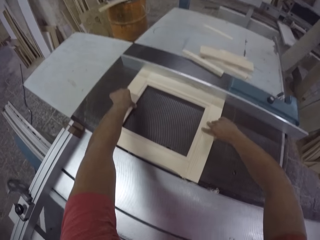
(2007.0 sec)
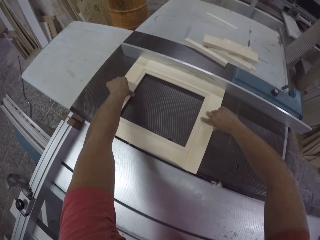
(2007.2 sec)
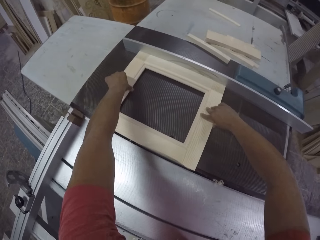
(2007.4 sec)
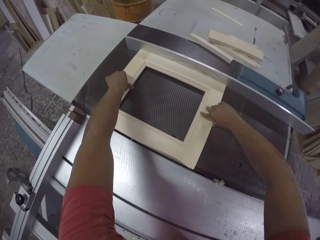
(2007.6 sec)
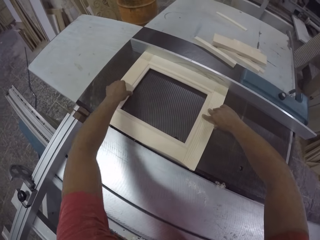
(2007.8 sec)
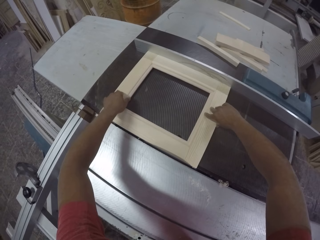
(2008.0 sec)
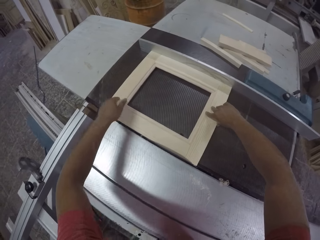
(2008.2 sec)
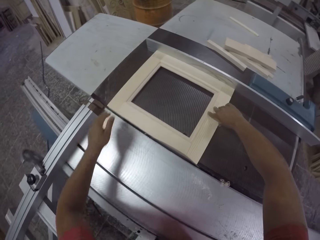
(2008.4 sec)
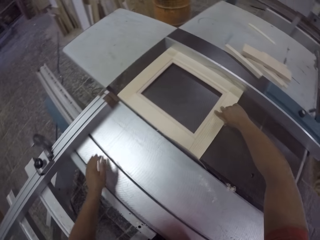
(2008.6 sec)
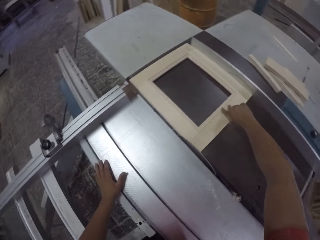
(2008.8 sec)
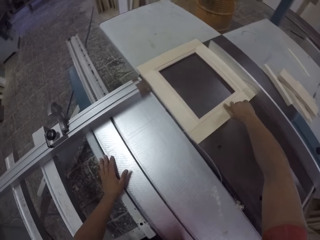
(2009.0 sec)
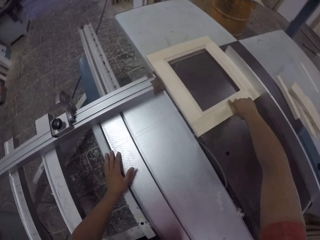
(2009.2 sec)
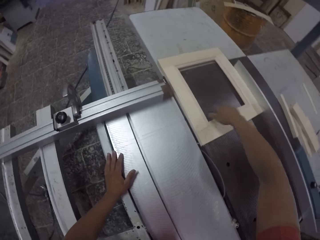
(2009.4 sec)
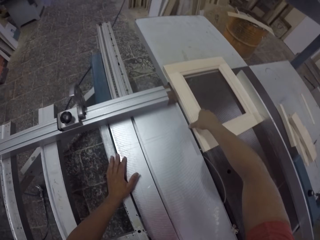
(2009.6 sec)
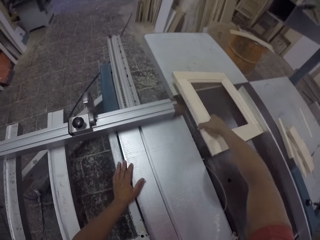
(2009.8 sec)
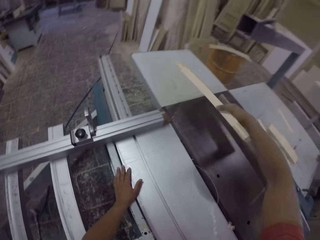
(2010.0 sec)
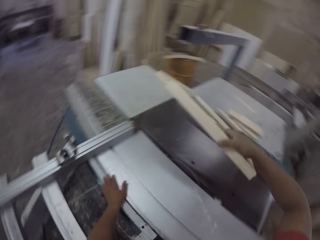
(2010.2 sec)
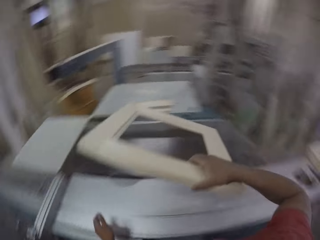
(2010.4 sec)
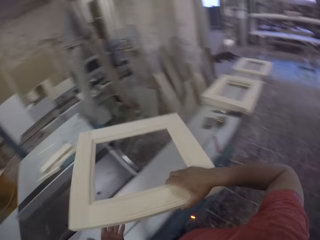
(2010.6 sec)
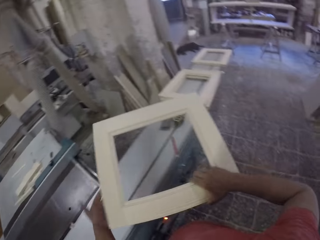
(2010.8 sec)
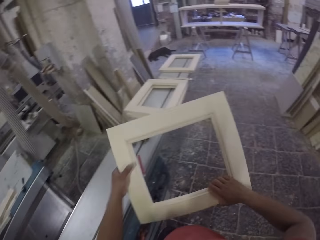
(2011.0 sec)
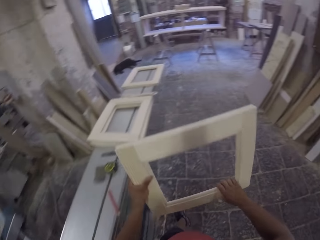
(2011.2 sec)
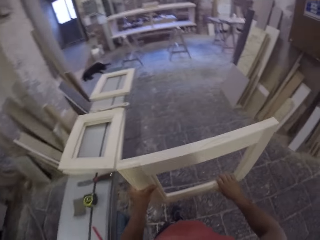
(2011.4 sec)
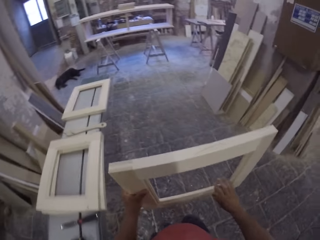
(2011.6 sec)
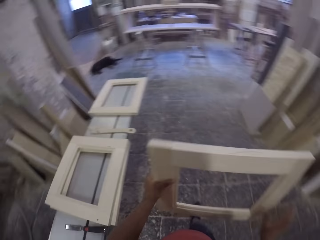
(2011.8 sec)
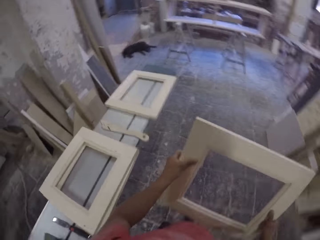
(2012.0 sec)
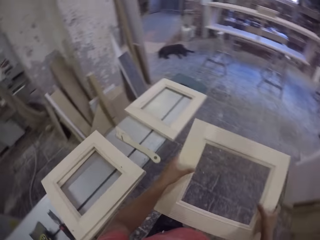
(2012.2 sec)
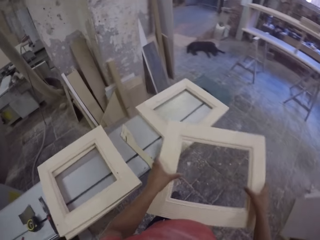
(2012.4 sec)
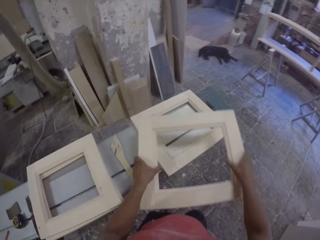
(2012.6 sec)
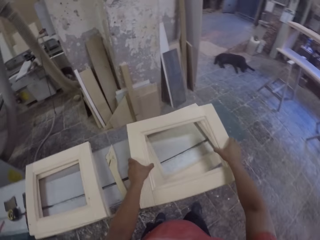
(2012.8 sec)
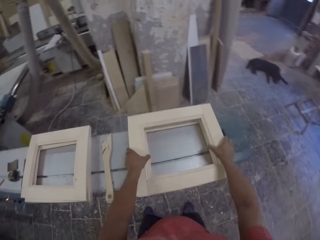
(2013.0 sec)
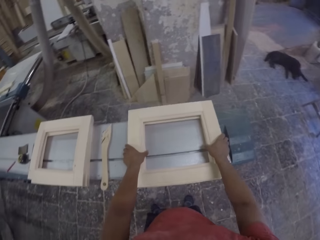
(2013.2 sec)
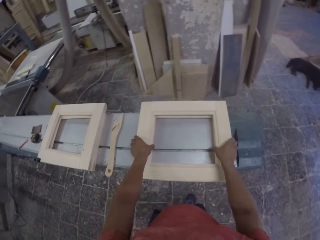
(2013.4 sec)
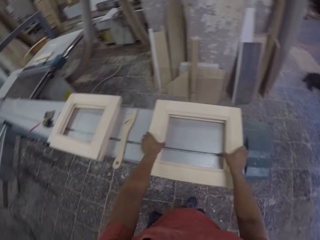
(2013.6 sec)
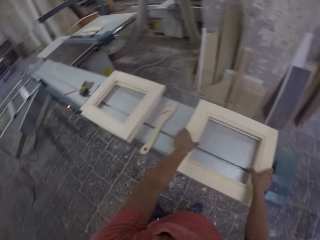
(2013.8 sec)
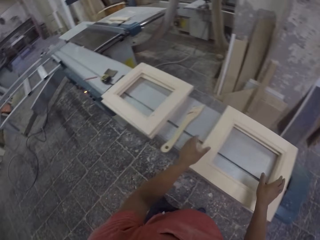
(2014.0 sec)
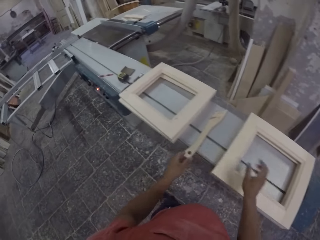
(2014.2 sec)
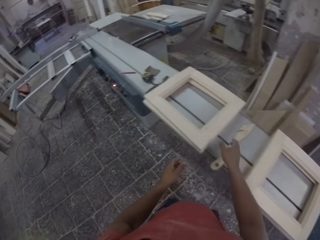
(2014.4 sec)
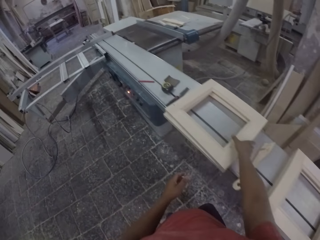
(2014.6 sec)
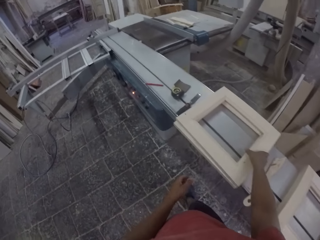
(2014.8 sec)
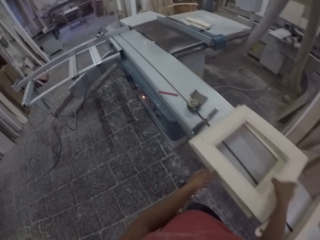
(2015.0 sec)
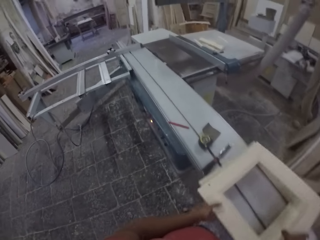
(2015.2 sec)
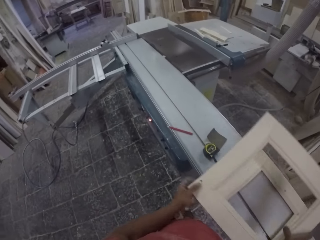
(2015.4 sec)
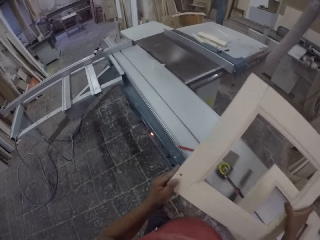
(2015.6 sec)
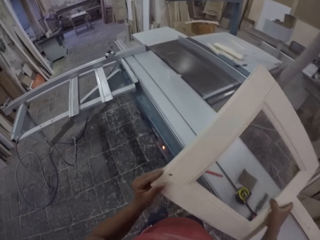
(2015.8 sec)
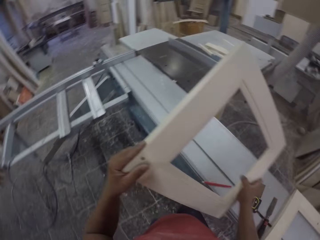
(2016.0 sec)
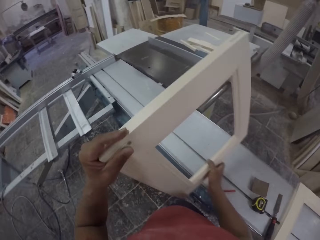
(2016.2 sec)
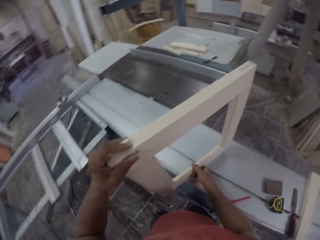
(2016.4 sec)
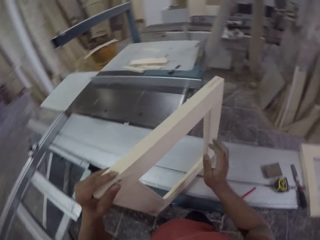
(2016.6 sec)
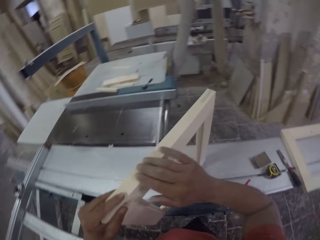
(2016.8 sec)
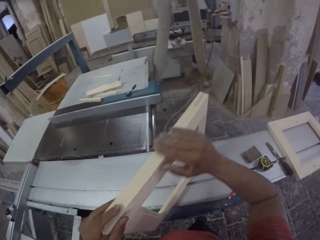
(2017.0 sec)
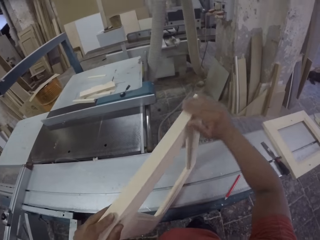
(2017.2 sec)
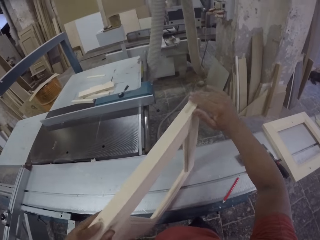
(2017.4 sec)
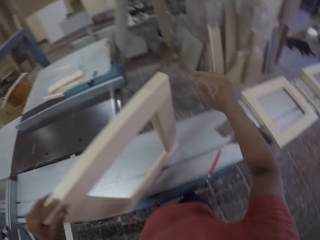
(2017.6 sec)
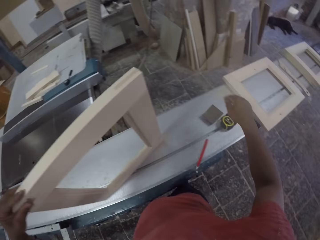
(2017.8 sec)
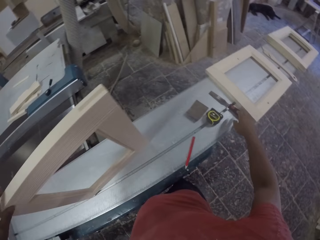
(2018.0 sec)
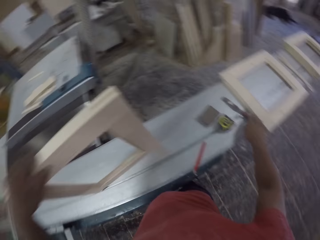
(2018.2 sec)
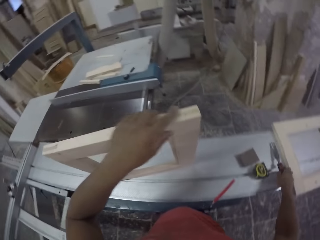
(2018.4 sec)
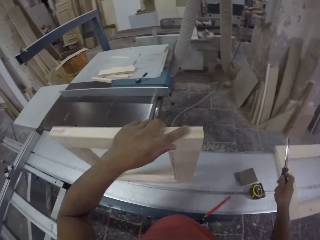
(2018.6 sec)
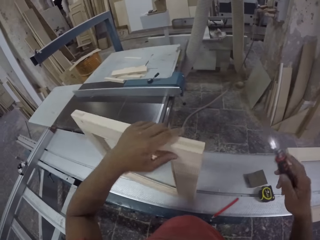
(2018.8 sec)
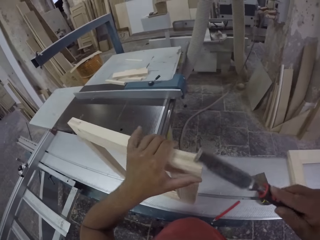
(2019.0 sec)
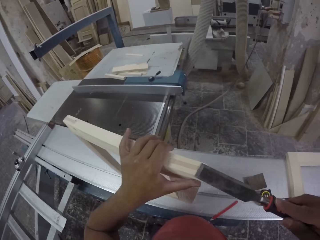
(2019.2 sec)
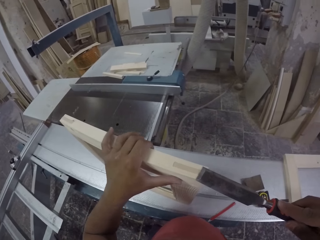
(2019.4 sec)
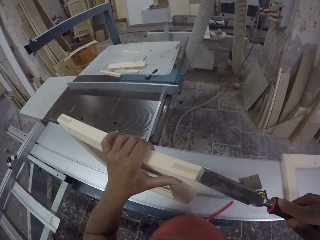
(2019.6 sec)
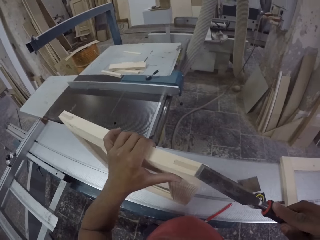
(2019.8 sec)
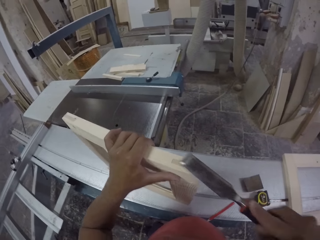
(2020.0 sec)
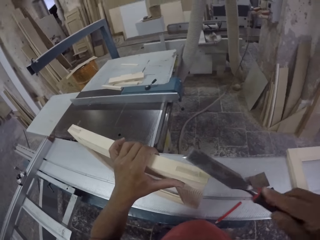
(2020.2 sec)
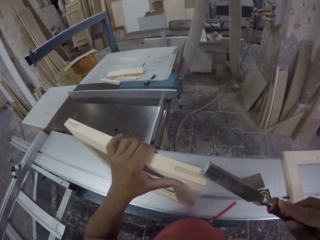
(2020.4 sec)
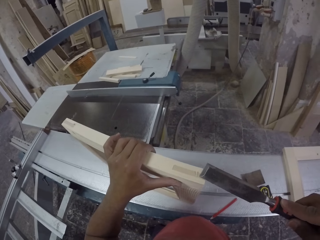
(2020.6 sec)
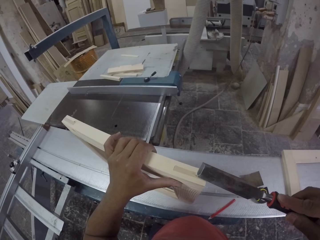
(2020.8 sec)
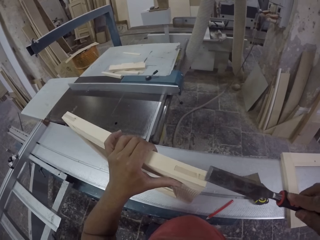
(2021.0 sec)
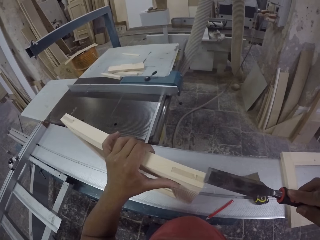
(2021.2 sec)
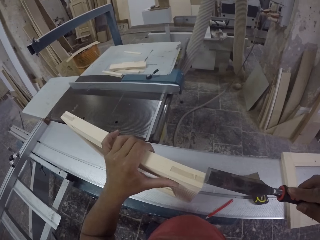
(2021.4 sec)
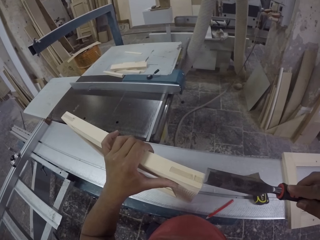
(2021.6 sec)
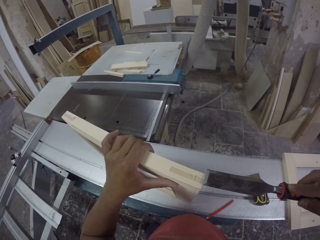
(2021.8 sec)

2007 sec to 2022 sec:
The camera wearer picks up the piece of wood or wood frame. He walks in the workshop, looks at the piece of wood, and places the piece of wood on the other piece of wood. He picks up the piece of wood. He puts the wood frame on the combination machine. He rubs the piece of wood with his hand. He picks up the wood scraper. He scrapes on the piece of wood.

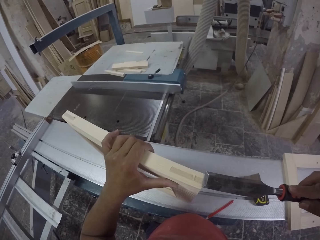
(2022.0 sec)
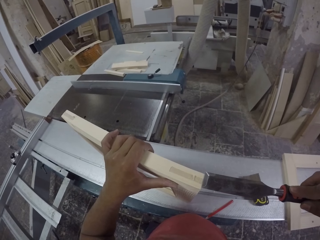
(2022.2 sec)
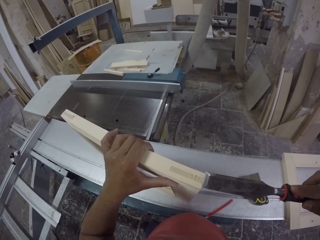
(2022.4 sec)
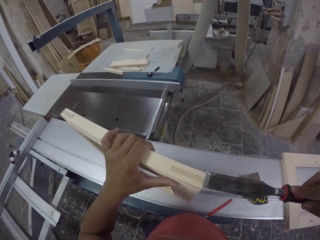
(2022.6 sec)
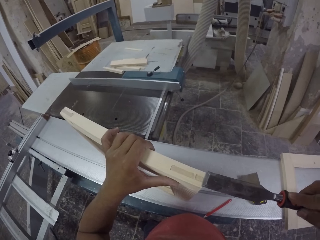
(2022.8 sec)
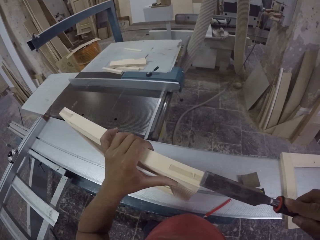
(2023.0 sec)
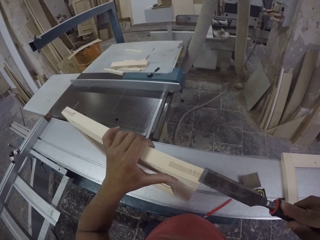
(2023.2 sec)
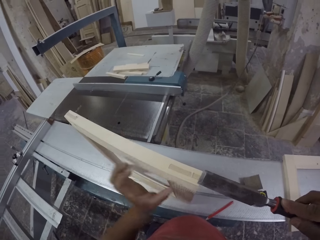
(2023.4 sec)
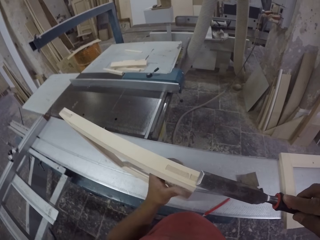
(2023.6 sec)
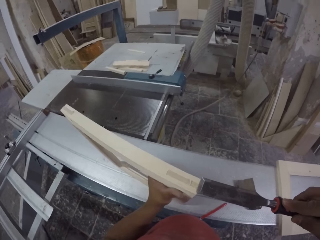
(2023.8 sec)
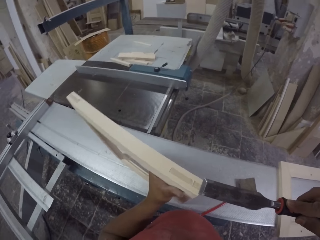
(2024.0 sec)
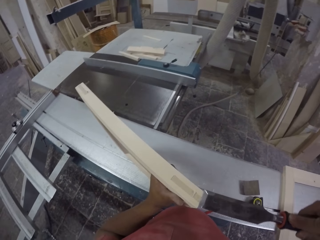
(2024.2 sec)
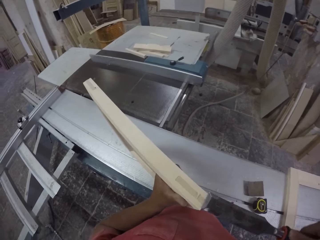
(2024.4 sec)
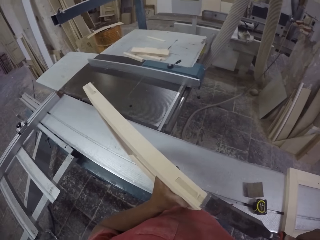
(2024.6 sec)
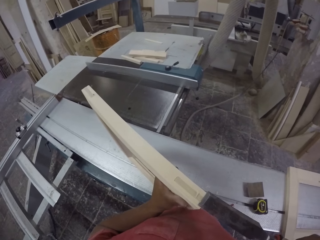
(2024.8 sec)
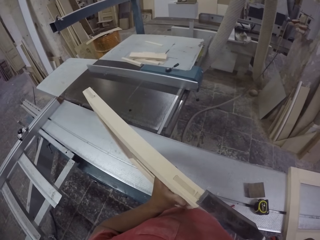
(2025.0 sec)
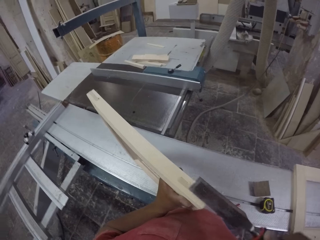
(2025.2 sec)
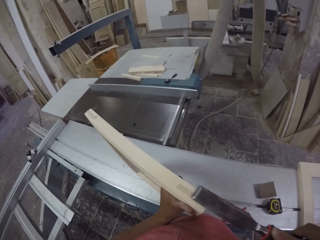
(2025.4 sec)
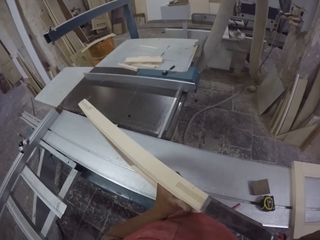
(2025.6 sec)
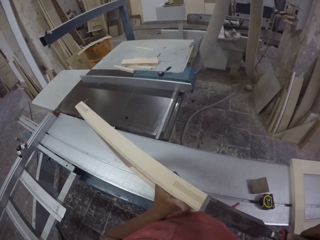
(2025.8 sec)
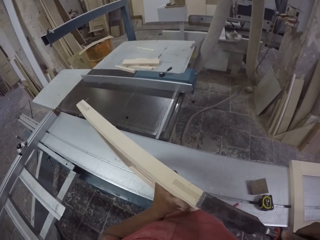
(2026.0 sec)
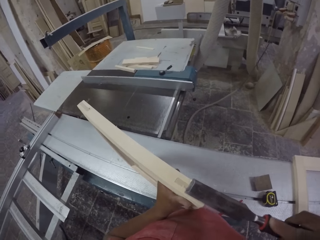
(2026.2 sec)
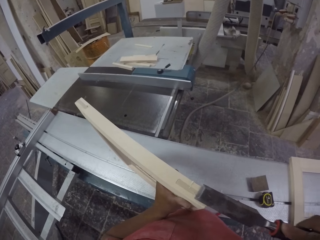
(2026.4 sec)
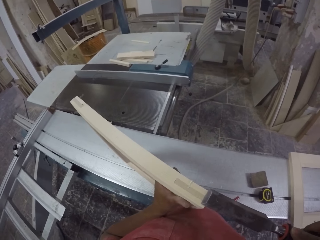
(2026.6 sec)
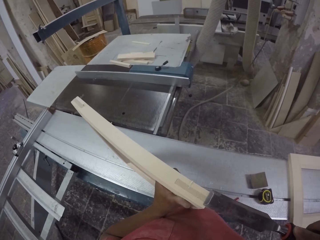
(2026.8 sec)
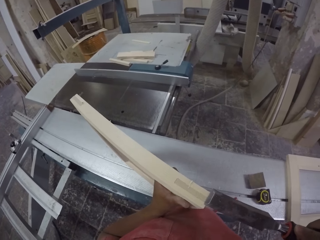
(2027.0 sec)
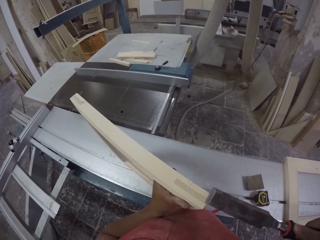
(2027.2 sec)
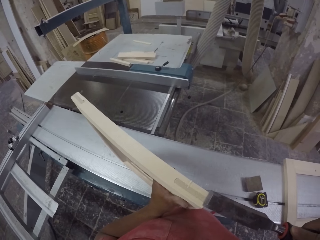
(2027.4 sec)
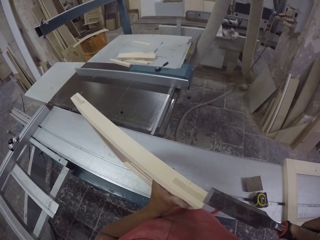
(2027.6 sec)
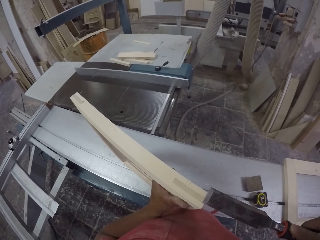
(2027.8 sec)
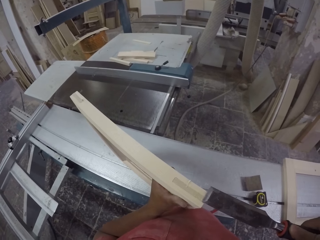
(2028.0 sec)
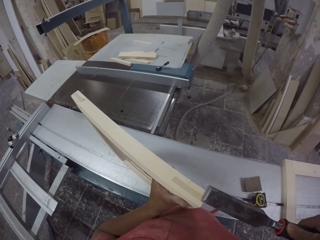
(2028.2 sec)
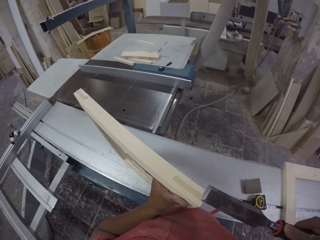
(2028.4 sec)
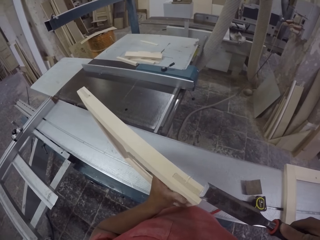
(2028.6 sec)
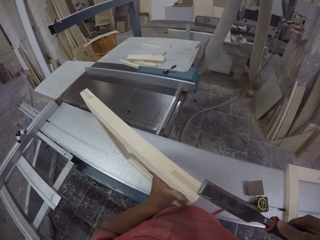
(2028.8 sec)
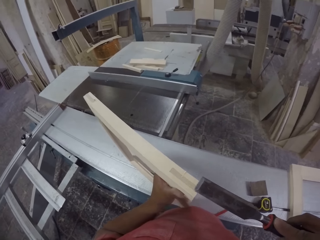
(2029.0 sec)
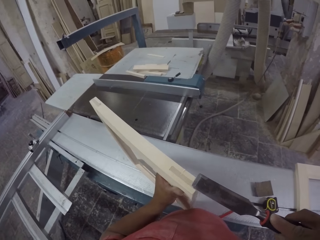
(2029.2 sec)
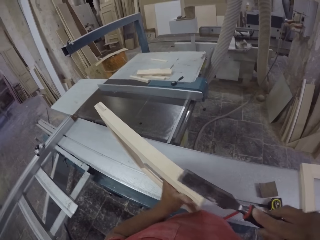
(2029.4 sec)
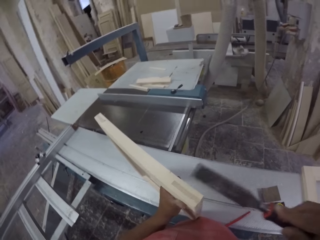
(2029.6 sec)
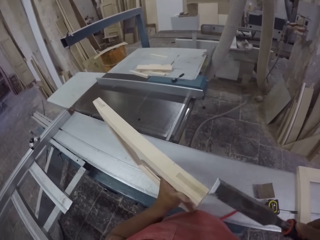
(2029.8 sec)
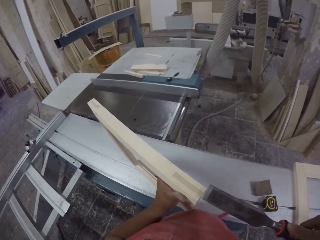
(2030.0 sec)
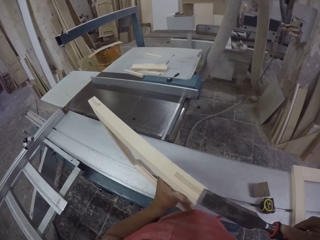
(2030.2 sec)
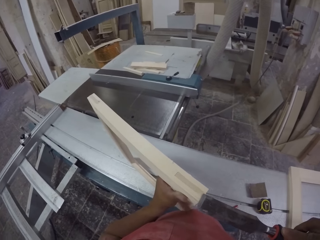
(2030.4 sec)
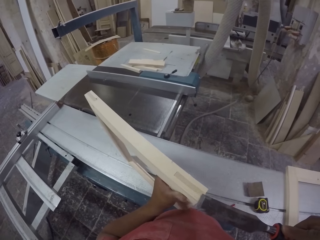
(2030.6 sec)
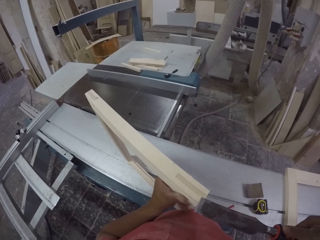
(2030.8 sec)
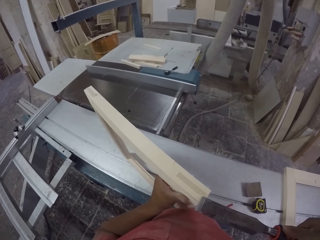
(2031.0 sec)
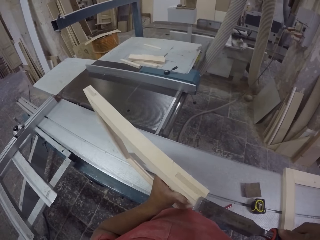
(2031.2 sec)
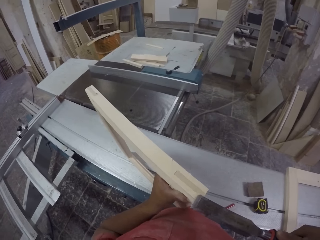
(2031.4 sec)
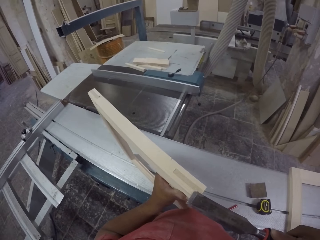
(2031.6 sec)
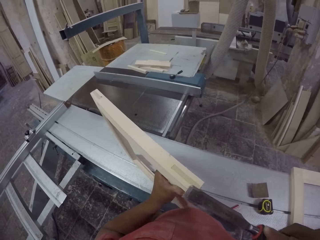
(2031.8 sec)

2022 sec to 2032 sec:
The camera wearer scrapes the wood frame.
